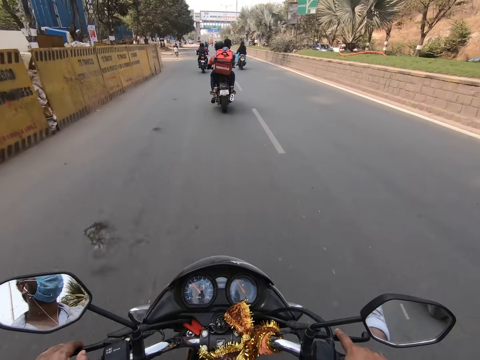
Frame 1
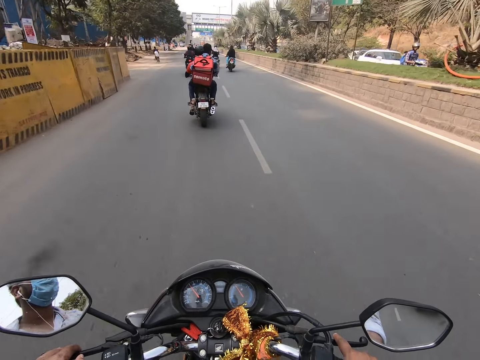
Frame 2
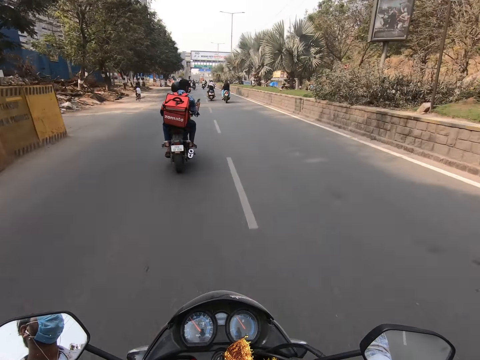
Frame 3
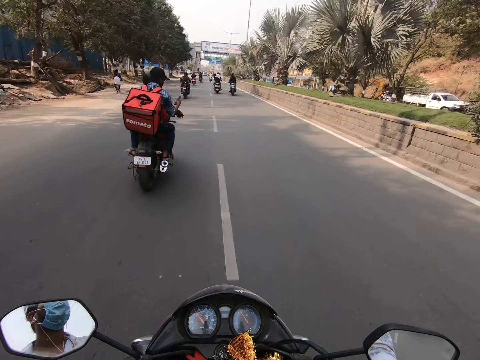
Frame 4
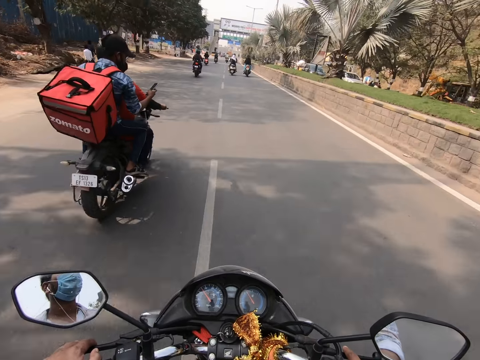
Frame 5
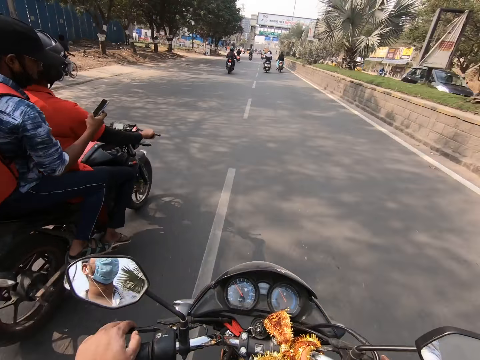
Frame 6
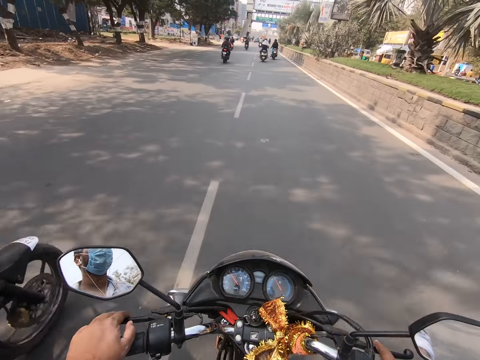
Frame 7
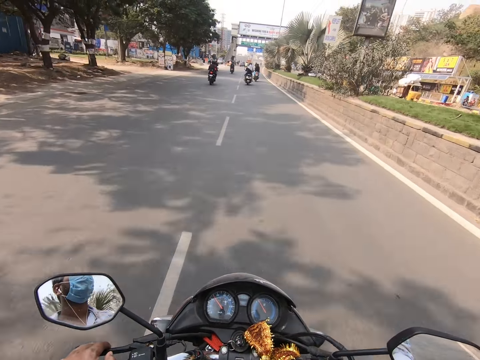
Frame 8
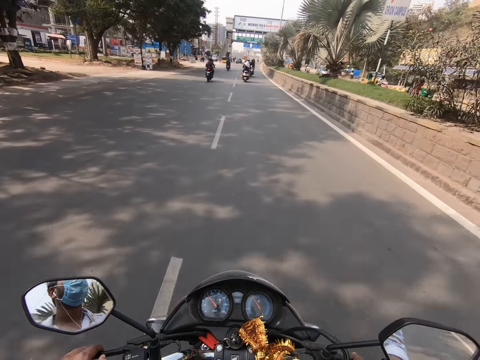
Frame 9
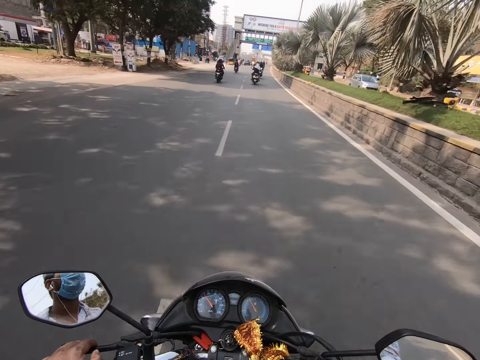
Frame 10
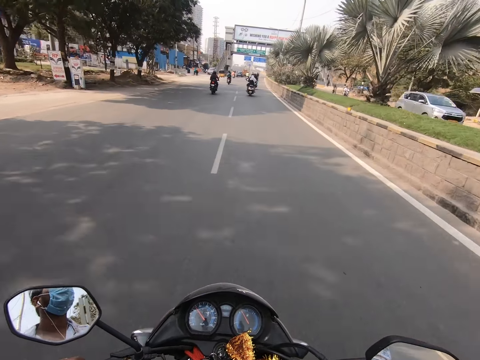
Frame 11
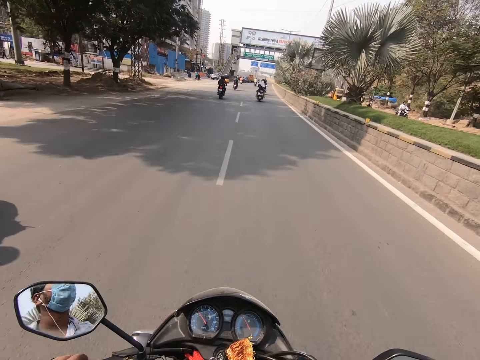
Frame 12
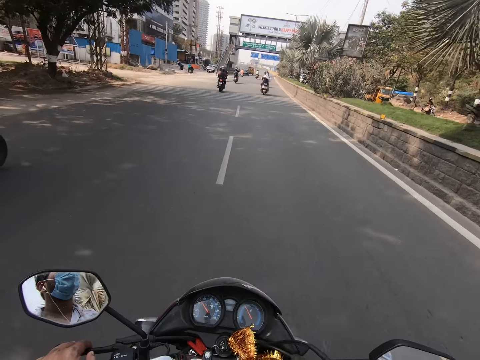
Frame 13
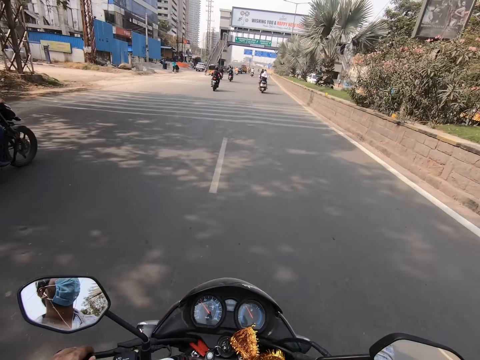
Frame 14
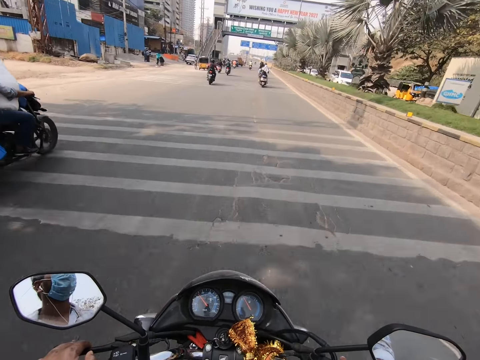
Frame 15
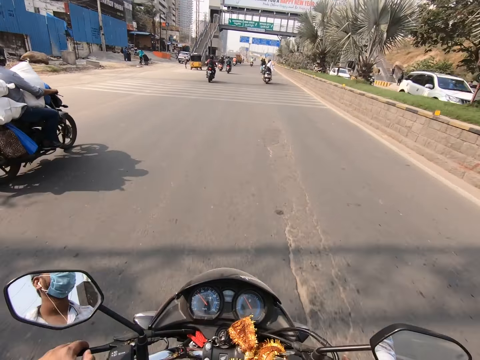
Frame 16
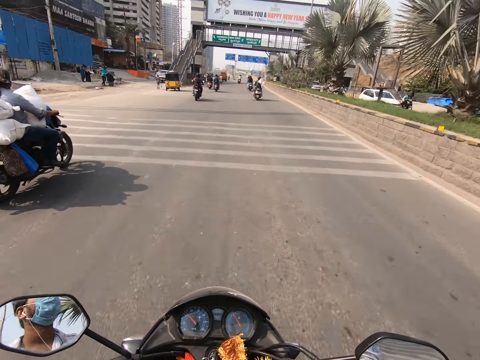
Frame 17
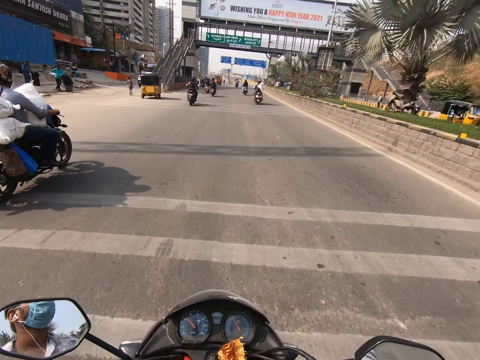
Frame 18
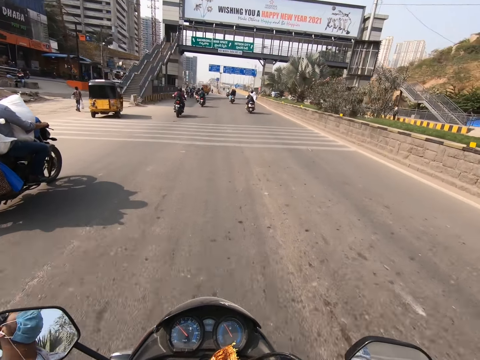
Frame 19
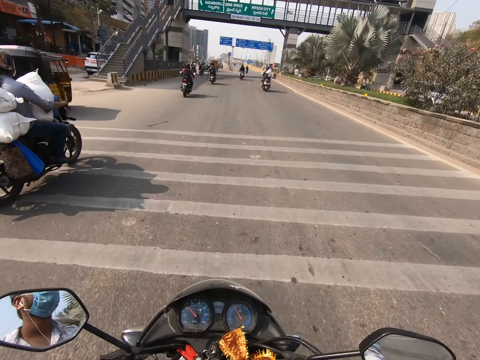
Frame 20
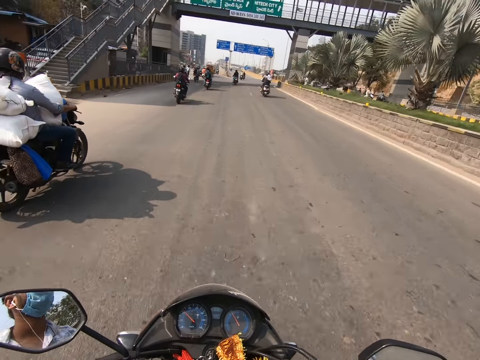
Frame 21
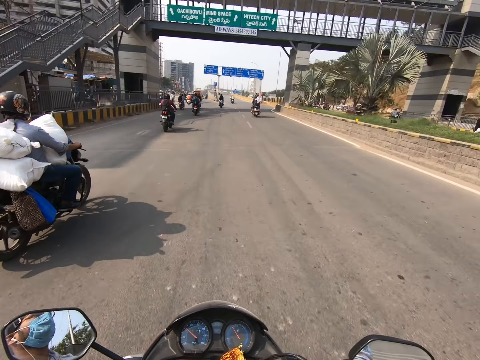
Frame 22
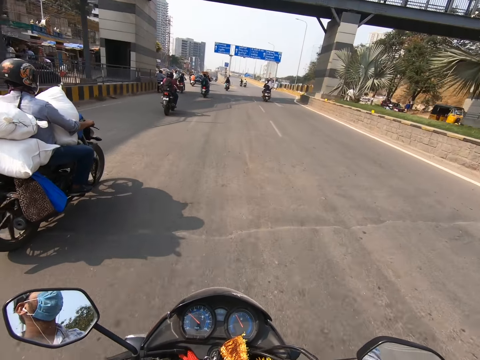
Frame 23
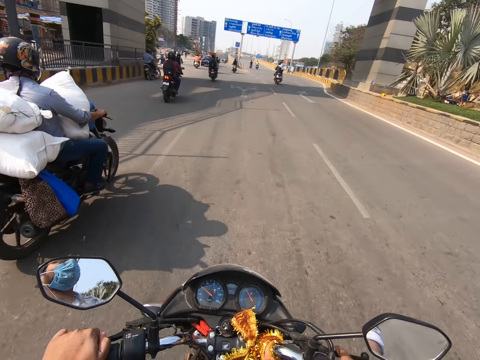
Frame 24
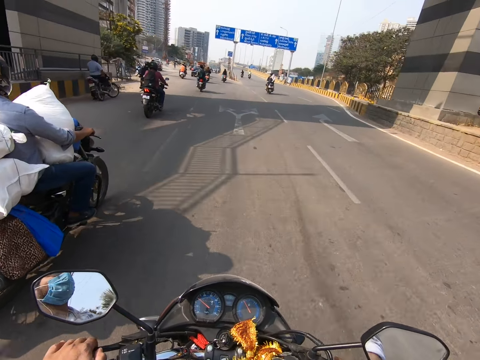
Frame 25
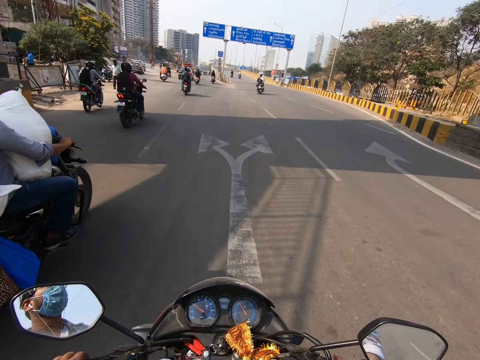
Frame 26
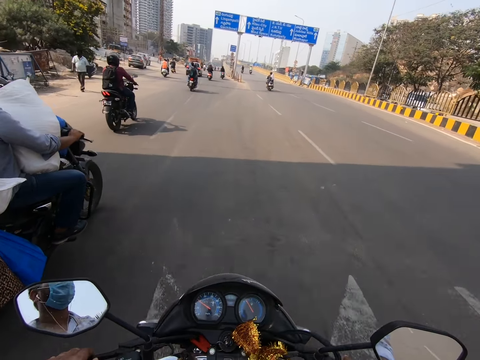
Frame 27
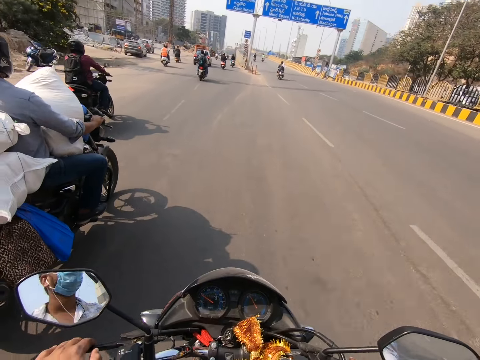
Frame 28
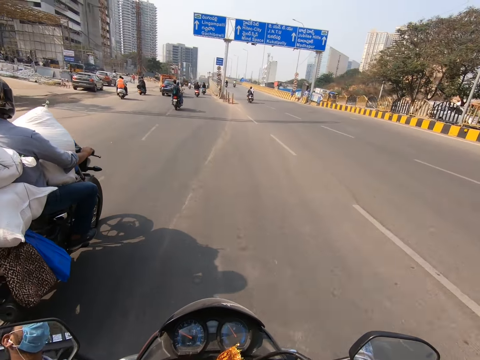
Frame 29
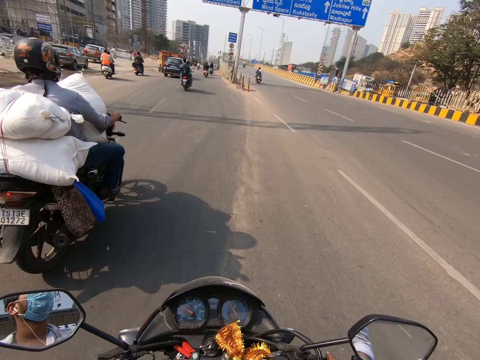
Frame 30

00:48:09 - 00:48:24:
The camera wearer drives the motorcycle past a motorcyclist.

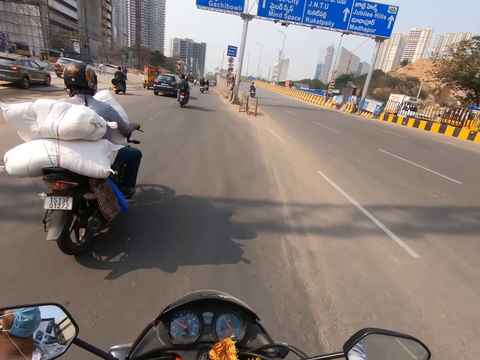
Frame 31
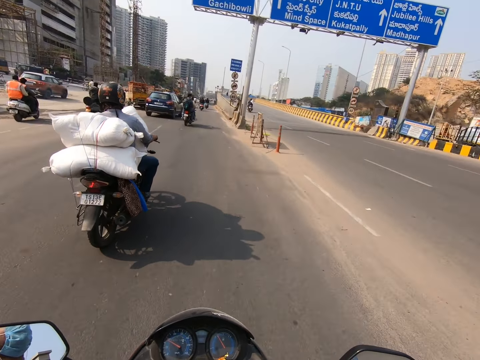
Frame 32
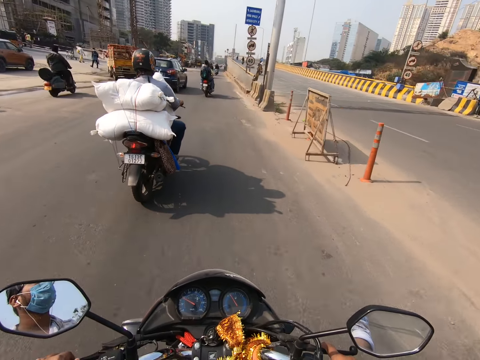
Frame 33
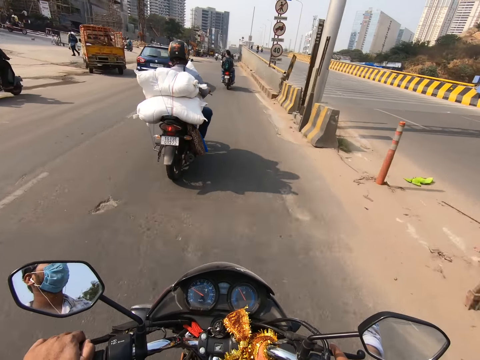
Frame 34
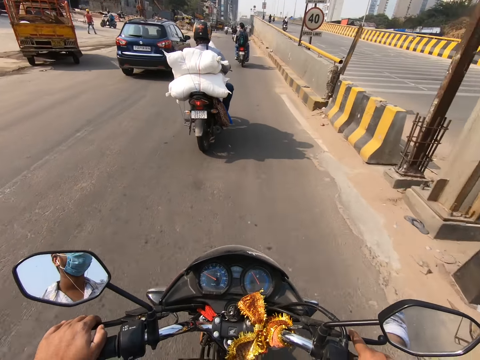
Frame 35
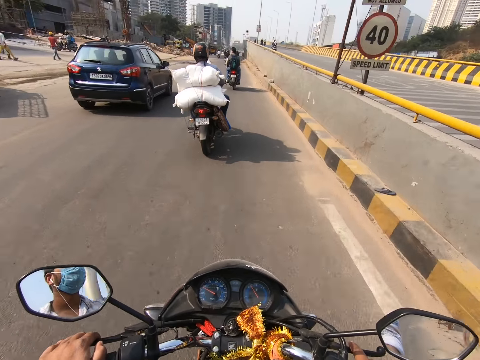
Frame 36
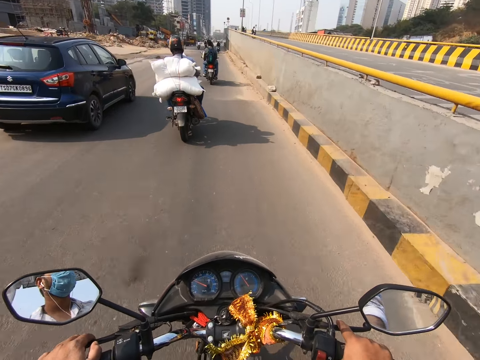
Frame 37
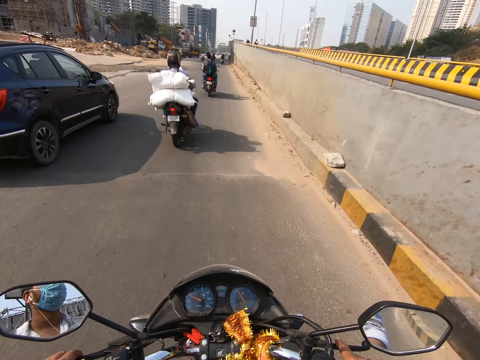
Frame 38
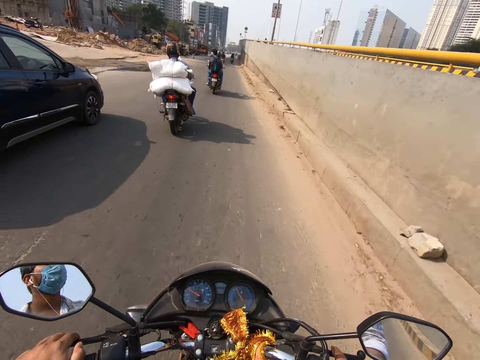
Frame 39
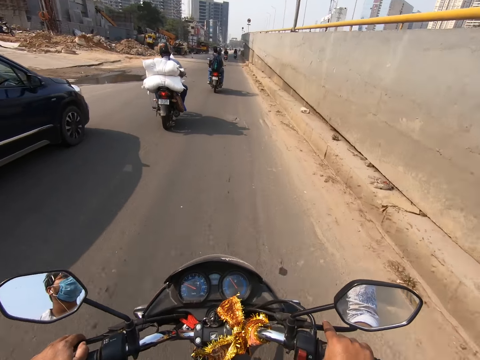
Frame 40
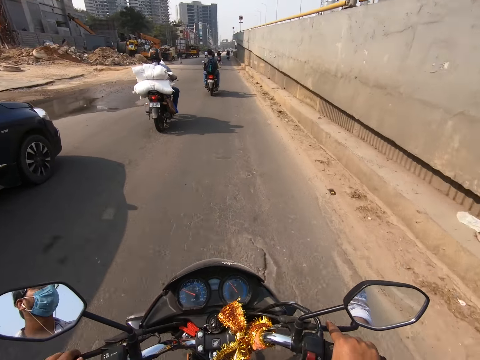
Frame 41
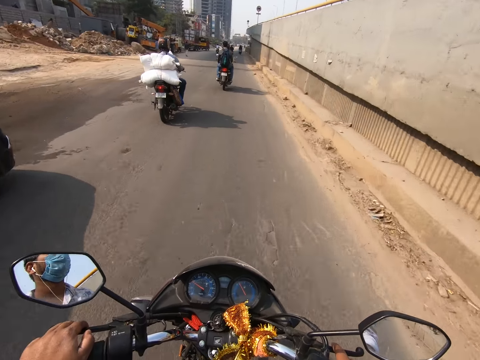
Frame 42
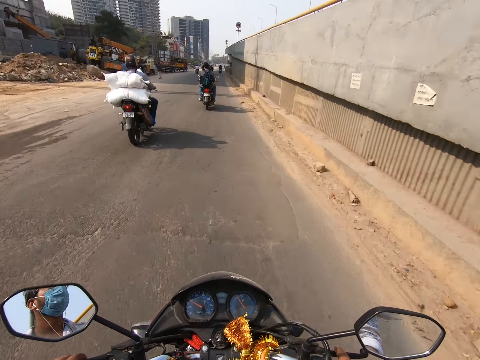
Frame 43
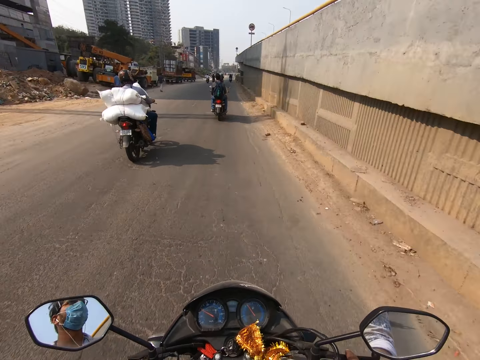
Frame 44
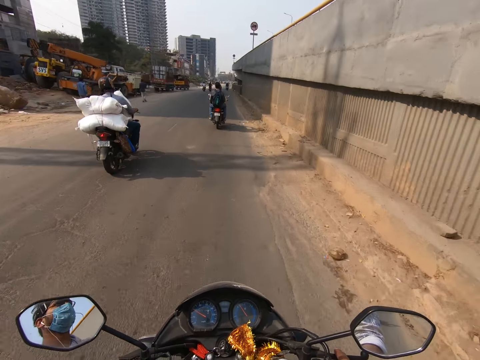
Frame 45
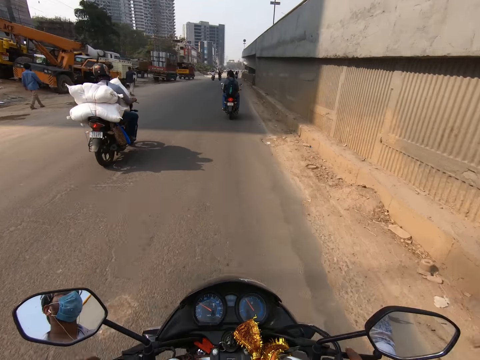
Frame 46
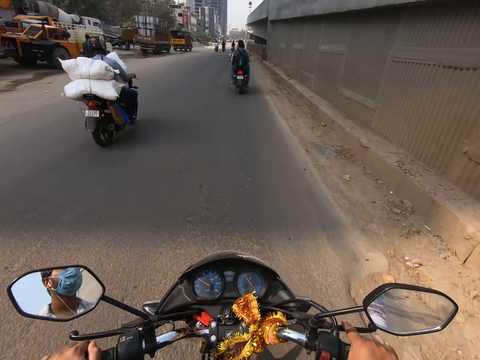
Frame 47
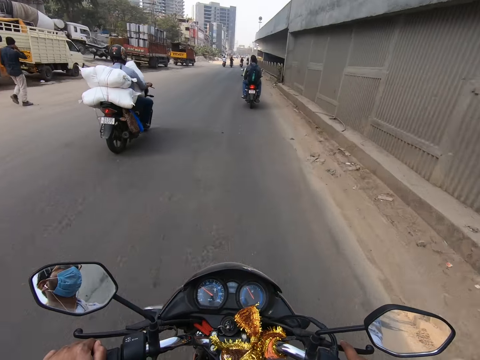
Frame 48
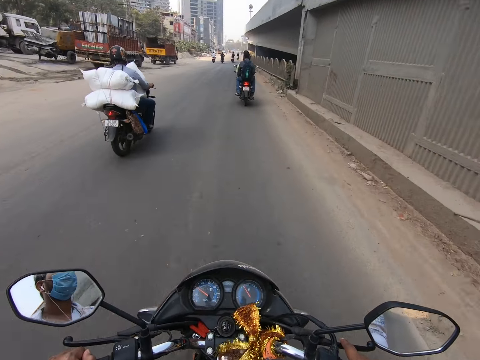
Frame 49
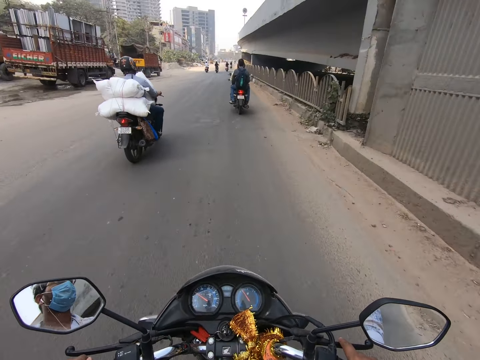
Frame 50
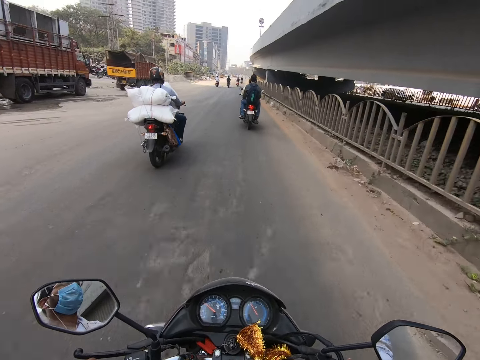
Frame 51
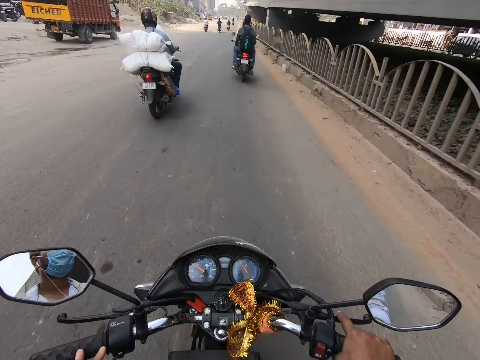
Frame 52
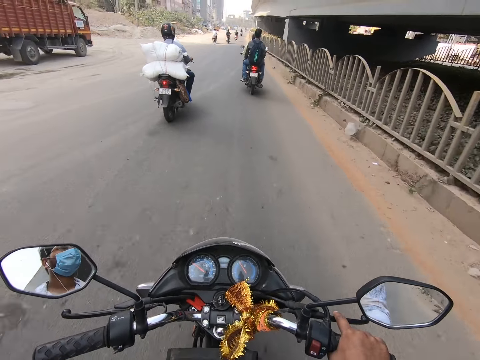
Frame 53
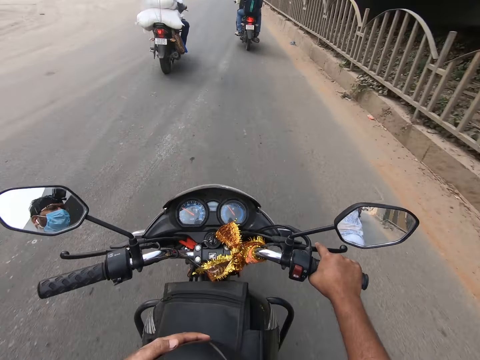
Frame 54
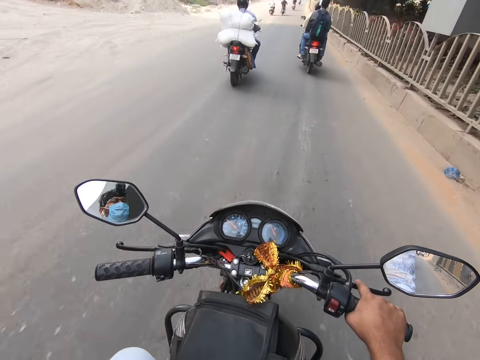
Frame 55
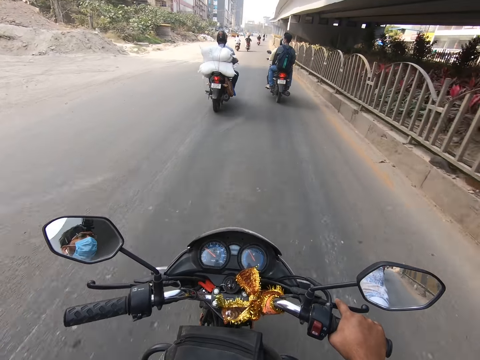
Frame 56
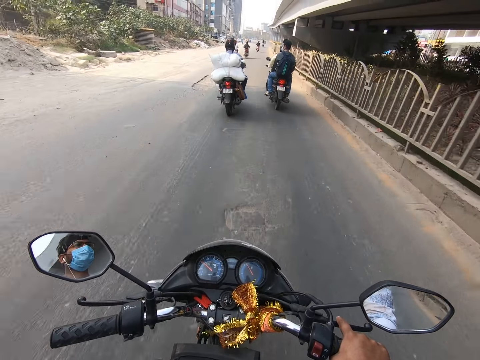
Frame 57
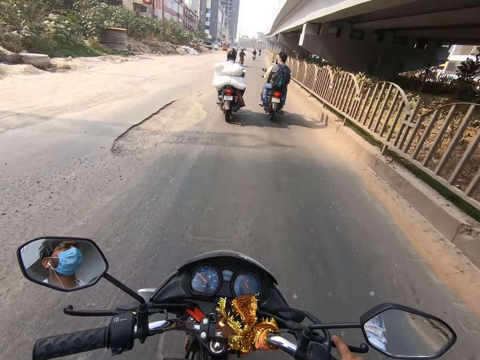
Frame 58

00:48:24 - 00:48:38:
The camera wearer drives the motorcycle past a blue car.
